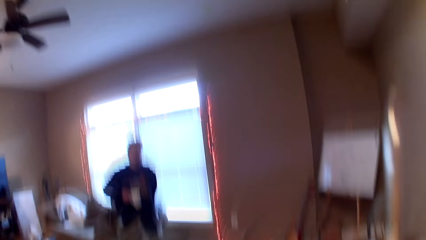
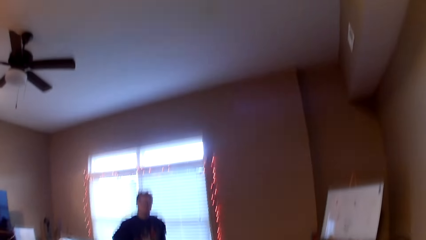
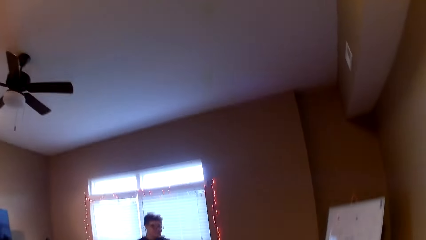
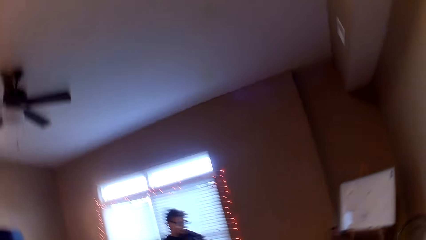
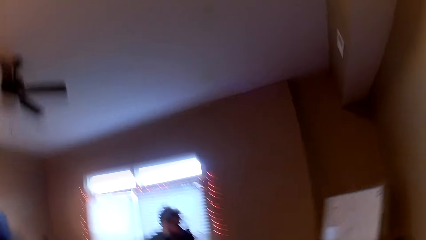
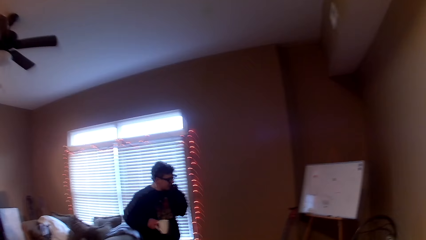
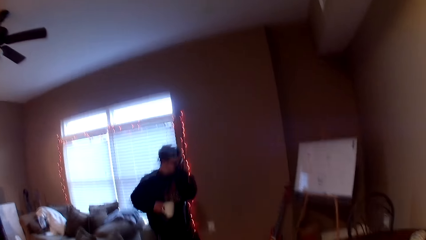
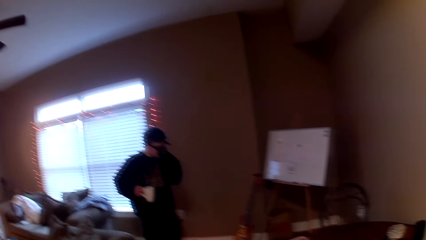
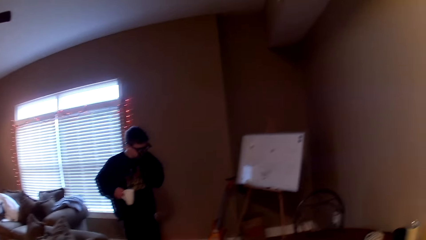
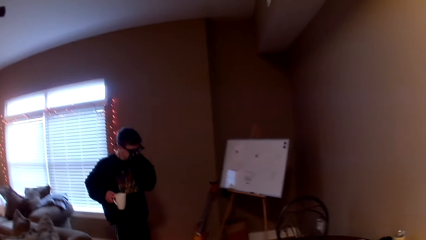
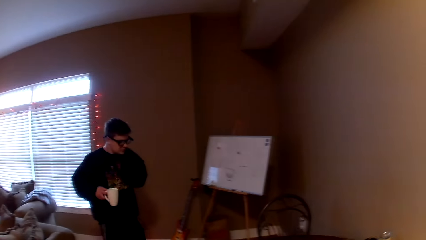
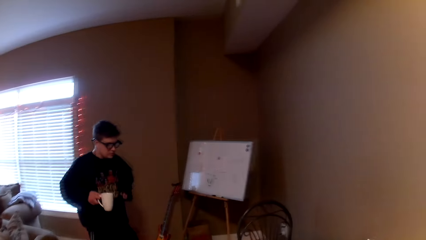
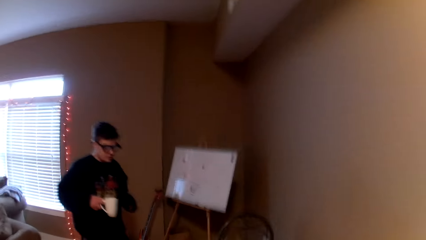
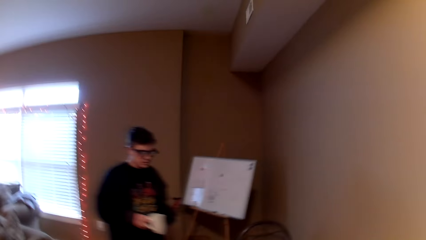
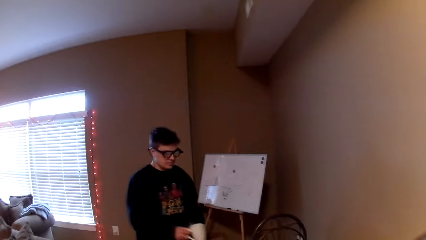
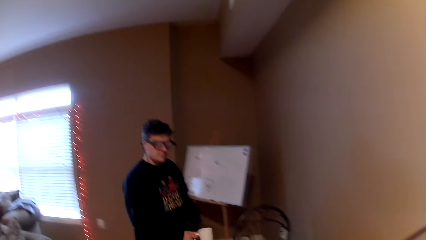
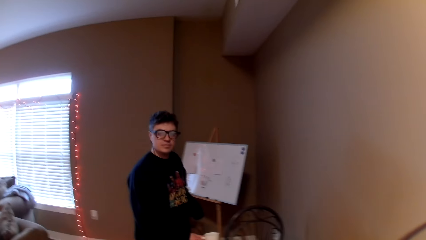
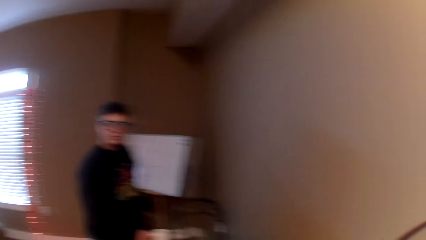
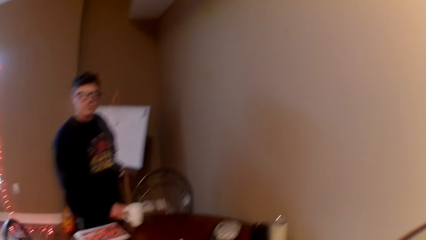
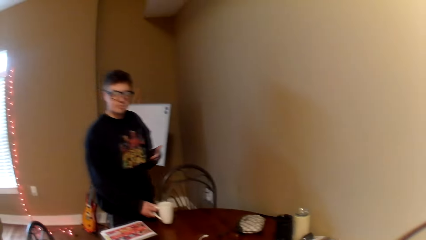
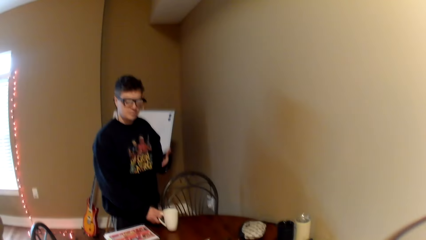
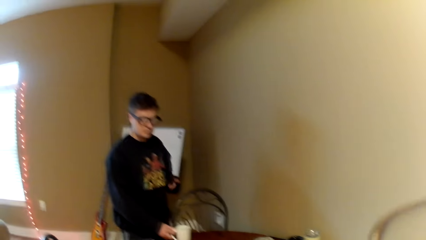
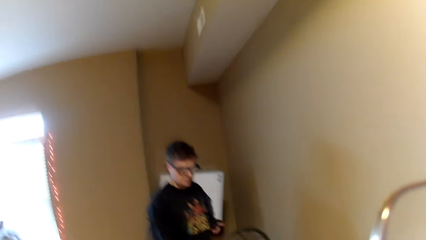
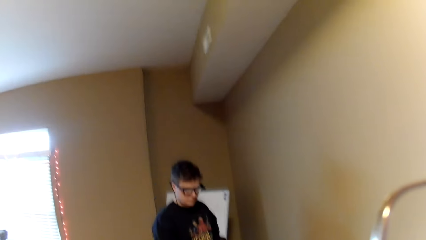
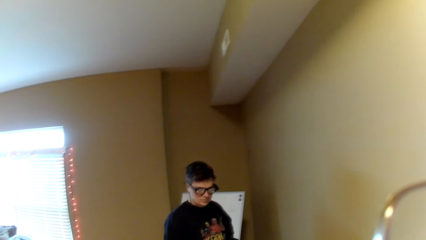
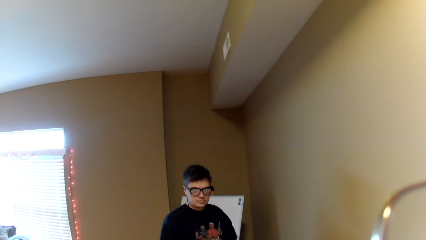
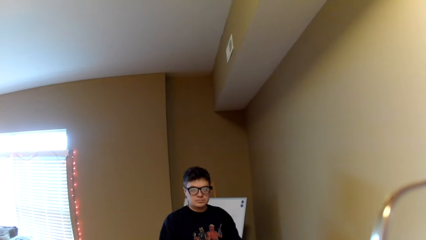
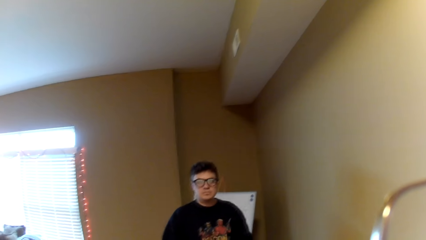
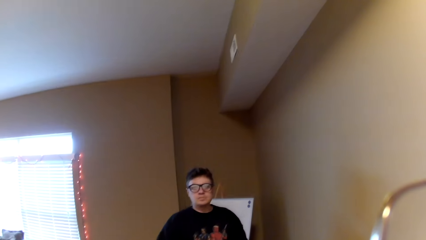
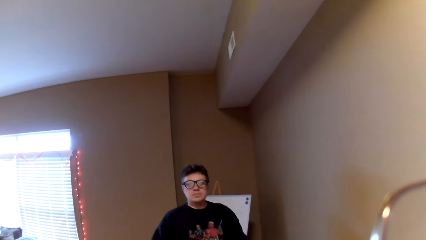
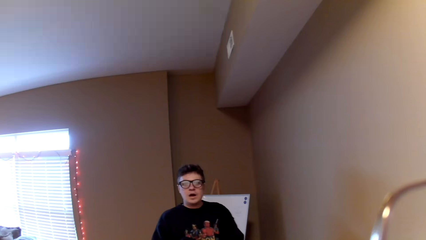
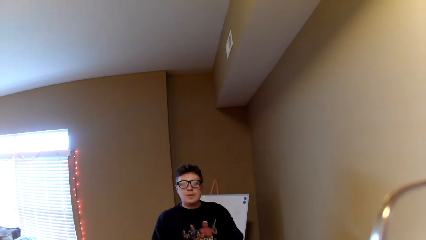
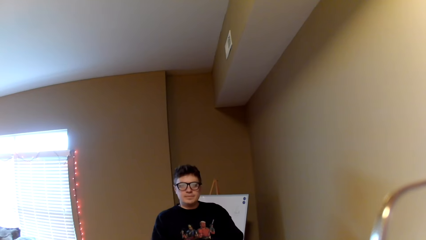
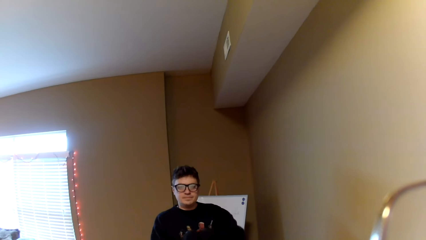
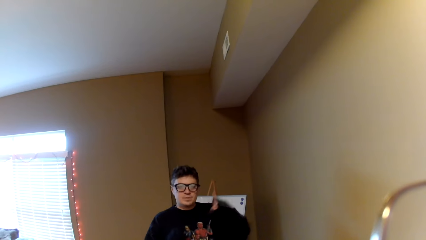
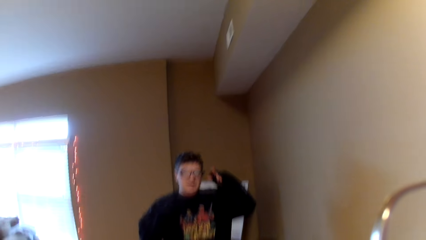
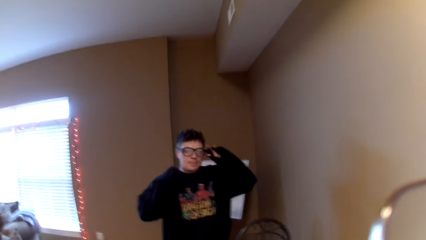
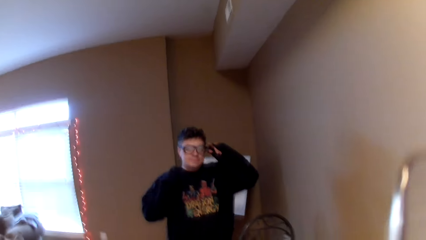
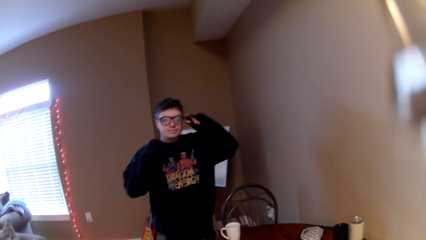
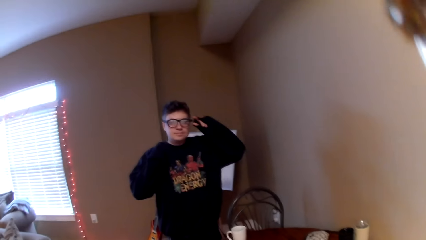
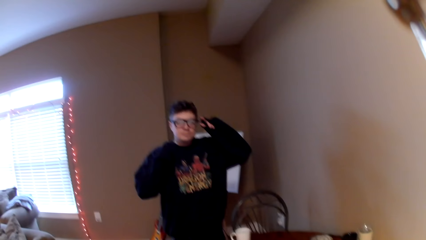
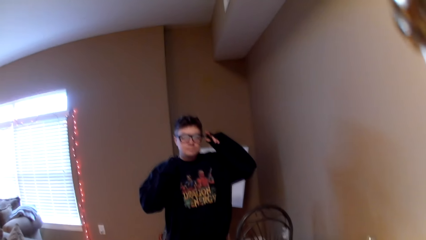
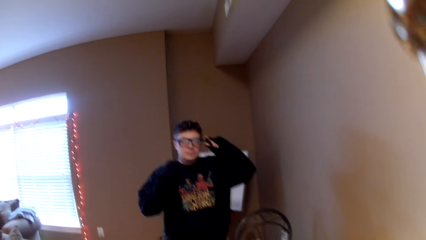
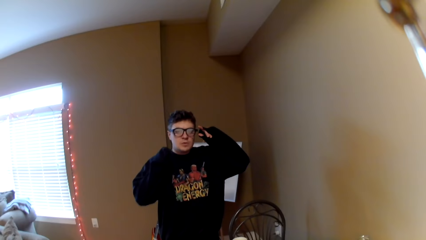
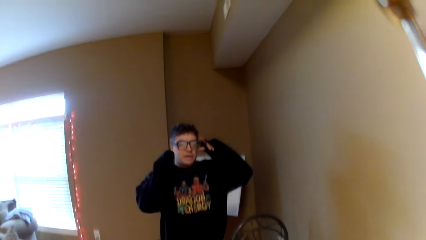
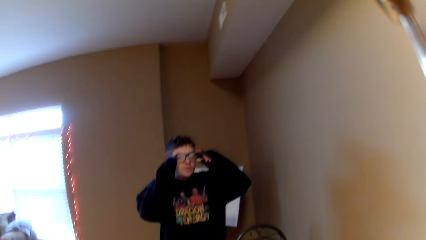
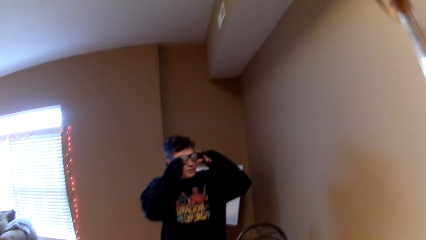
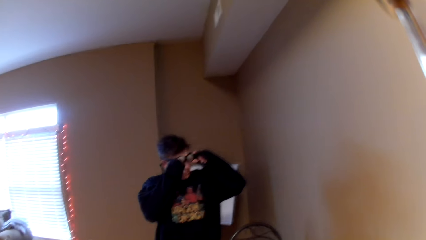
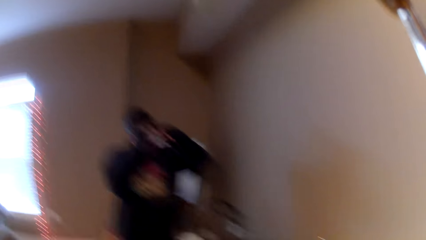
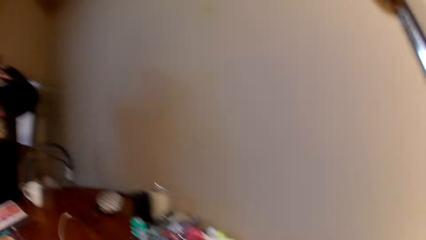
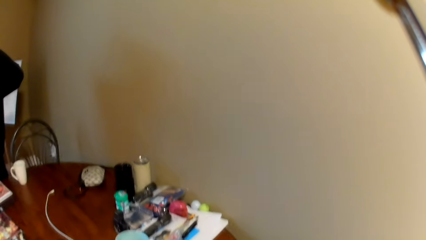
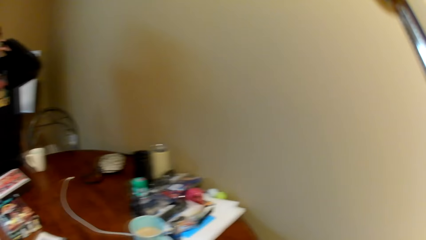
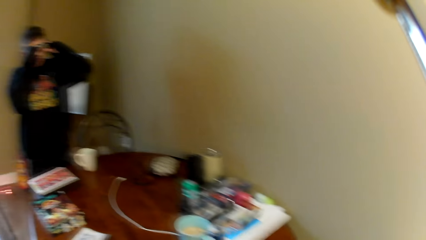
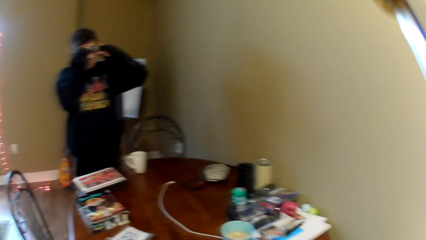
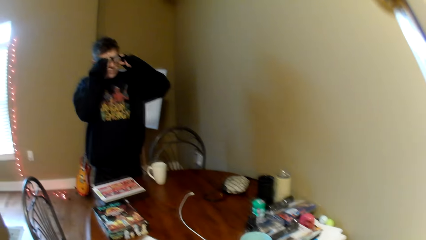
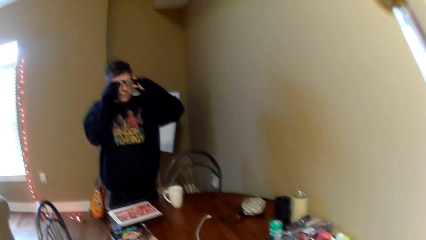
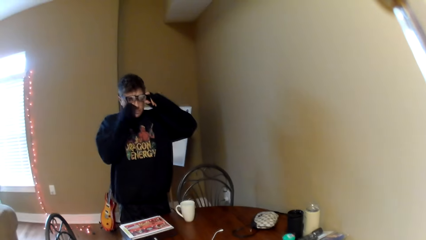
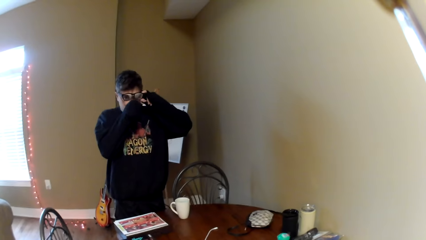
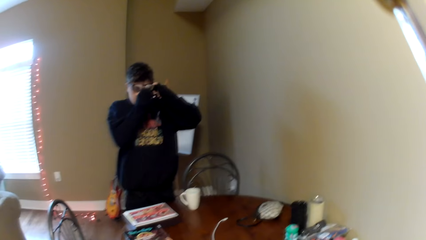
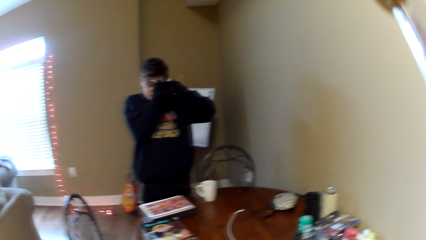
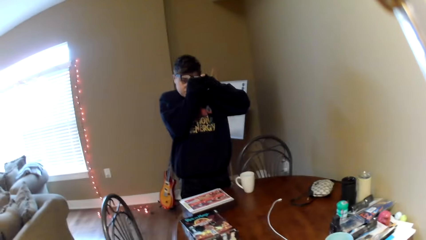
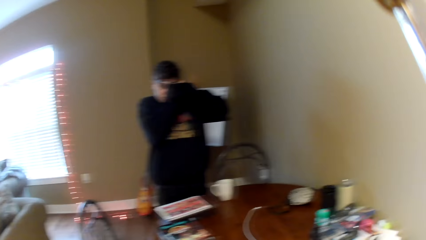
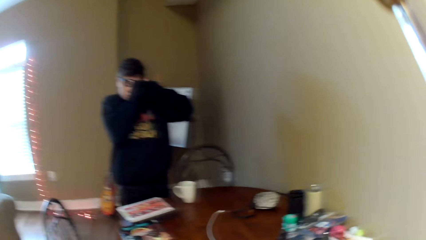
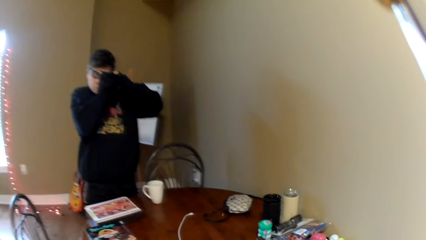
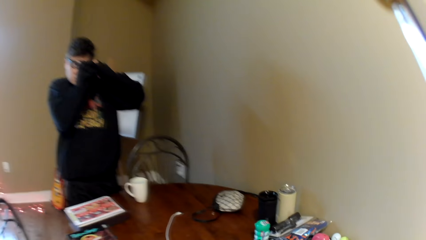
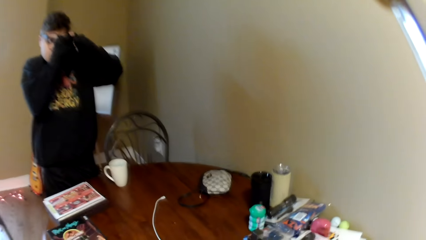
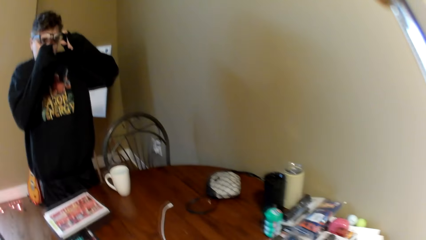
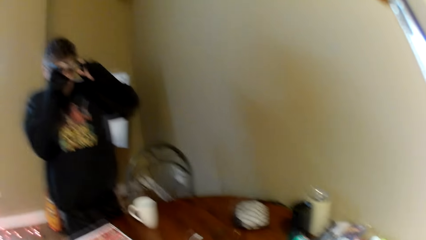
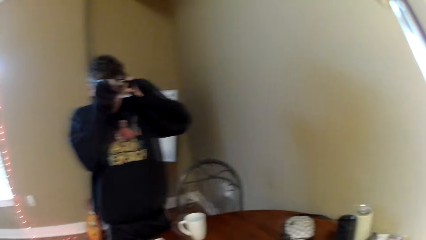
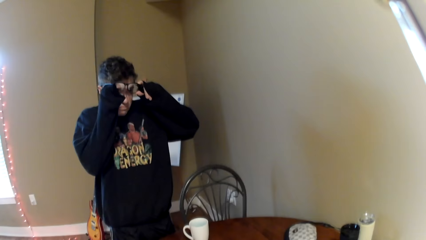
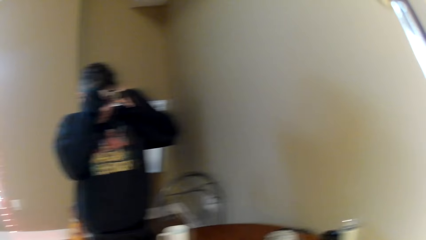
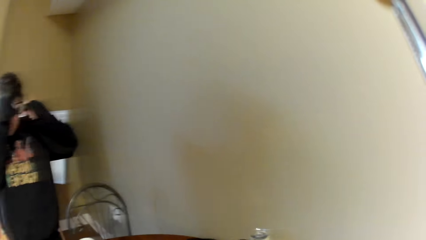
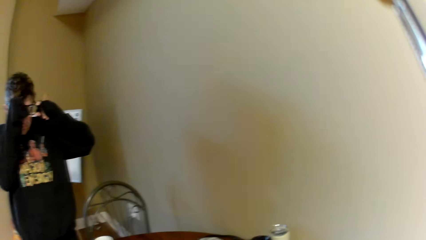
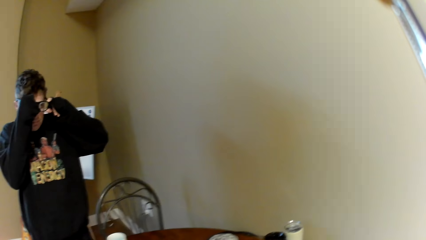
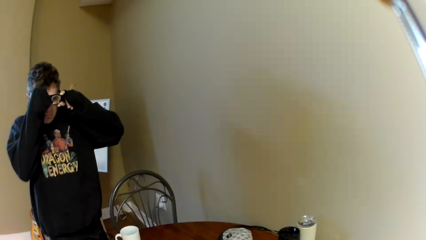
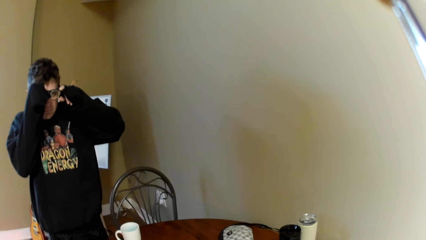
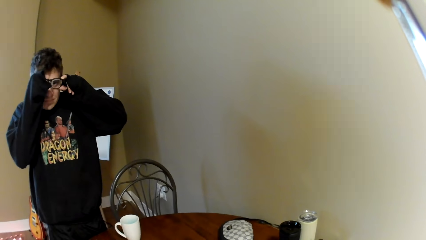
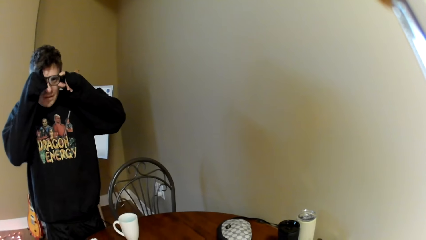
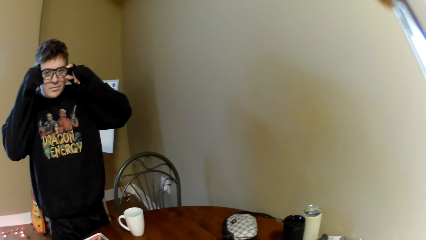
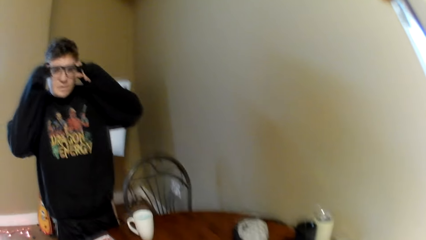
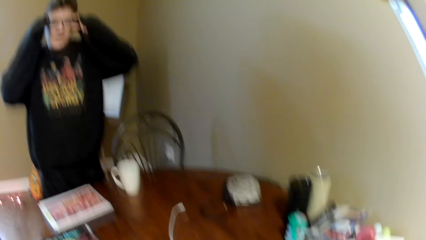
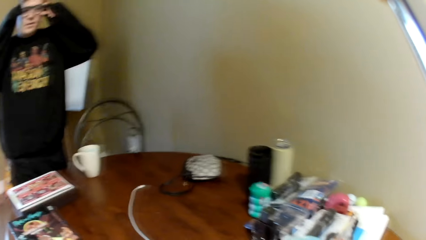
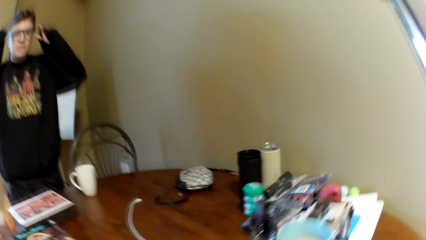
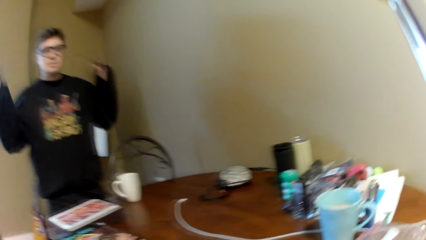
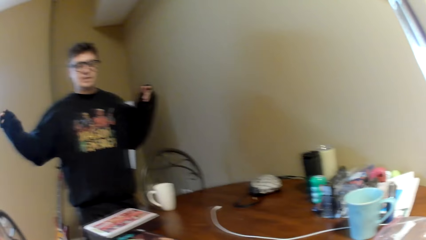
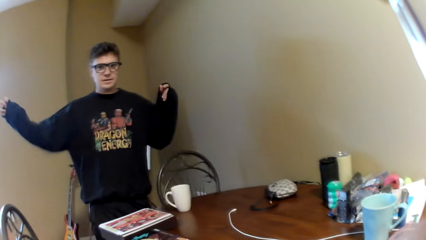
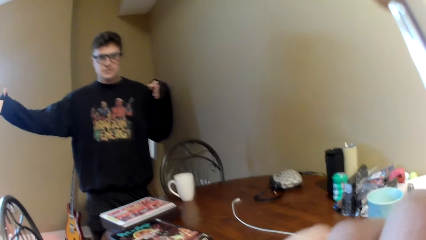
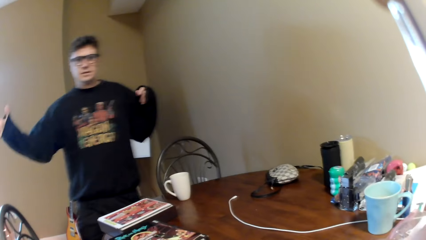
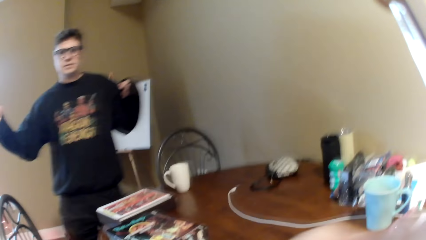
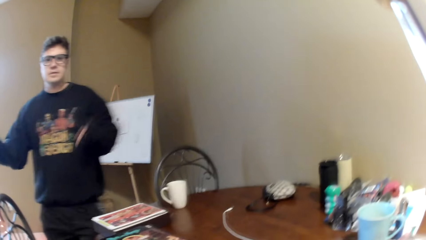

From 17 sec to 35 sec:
A man talks to the camera wearer. The camera wearer talks to the man. The man puts the cup on the table. The camera wearer looks around. The man converses with the camera wearer, lifts his hands, touches his glasses, and converses with the camera wearer. The camera wearer looks around. The man touches his glasses. The camera wearer looks around. The man wears his glasses. The camera wearer looks around. The man moves both hands.
